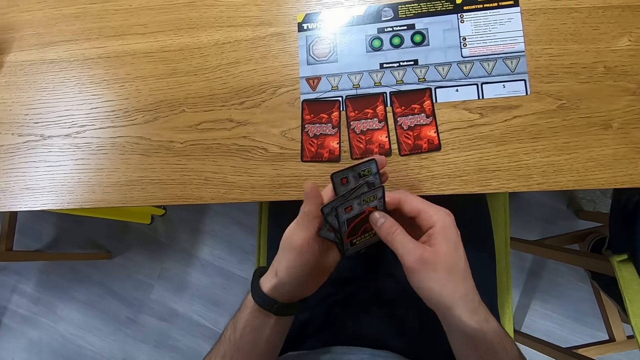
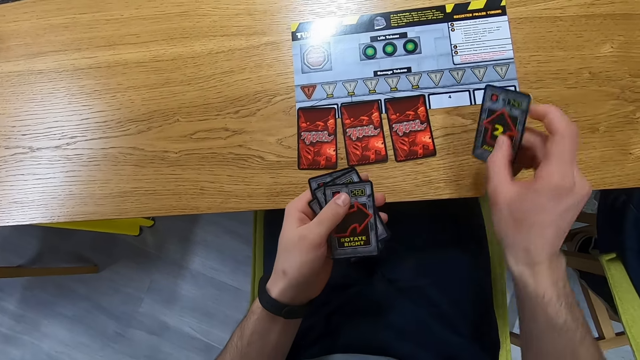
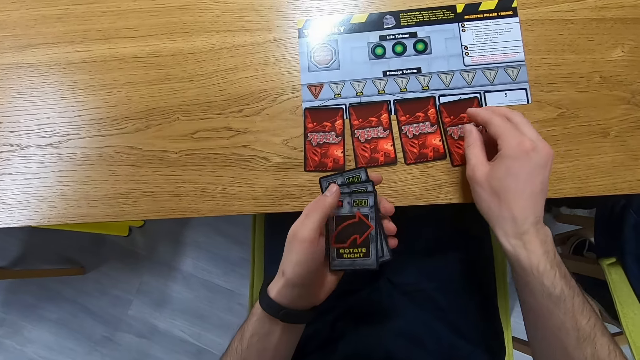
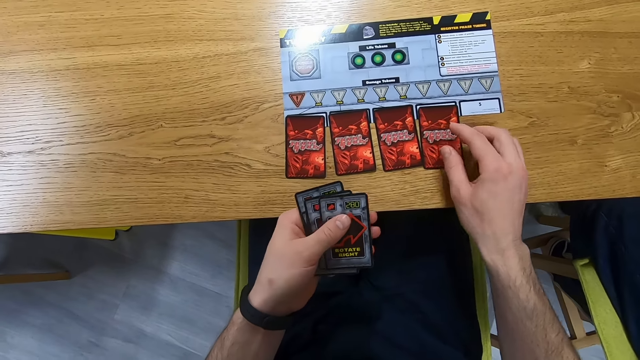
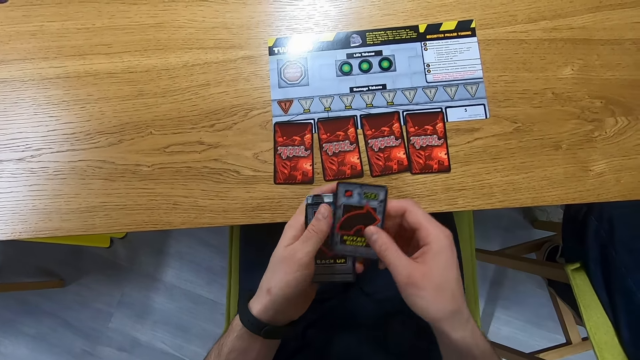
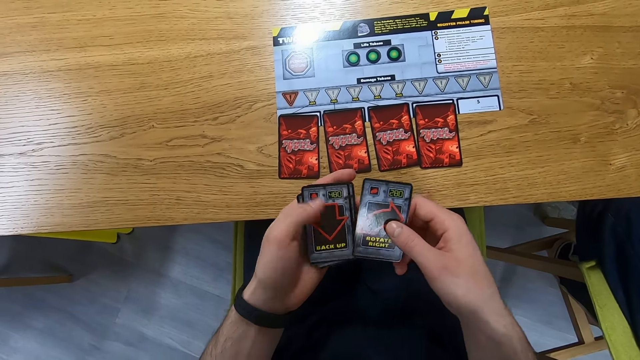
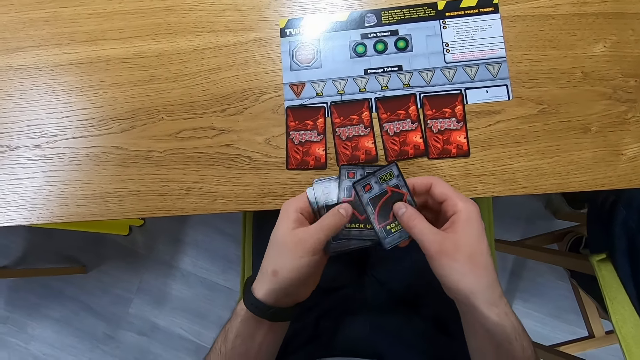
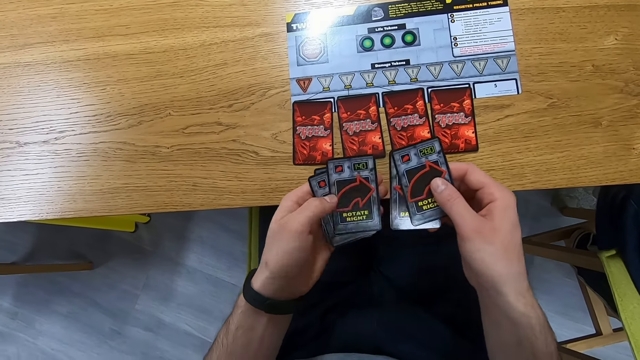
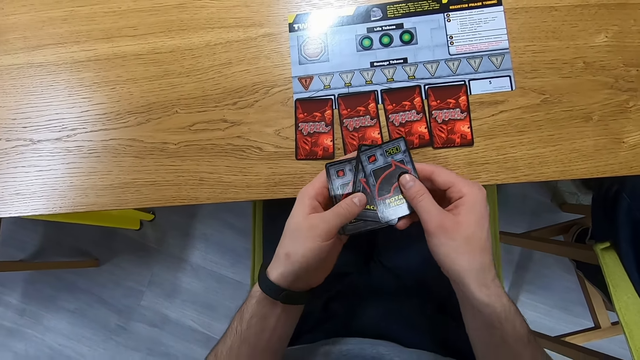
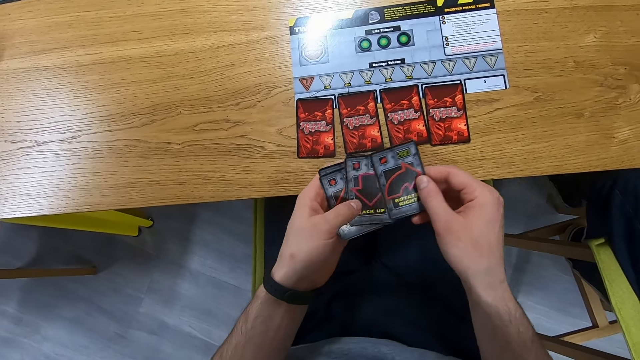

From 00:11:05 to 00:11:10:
The camera wearer arranges the cards on the table. They place the cards on the table. They reshuffle the cards.

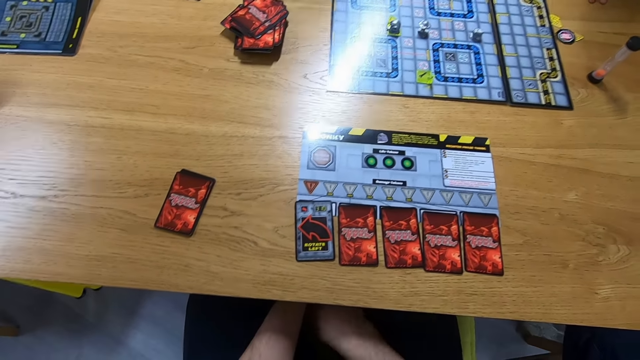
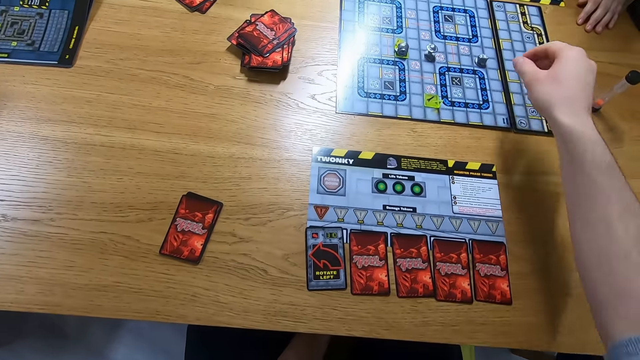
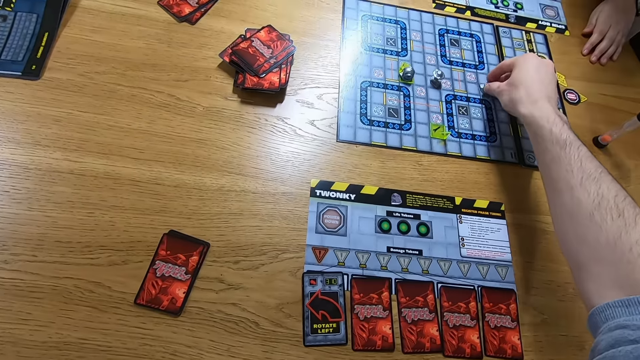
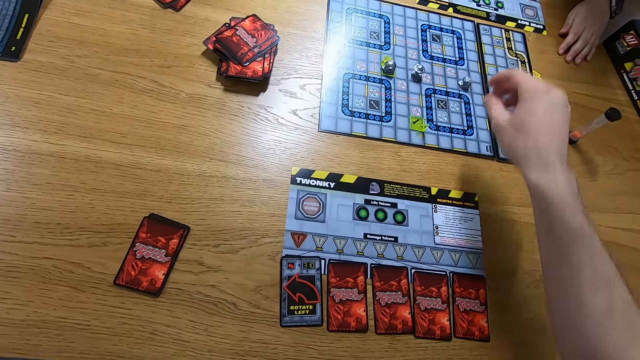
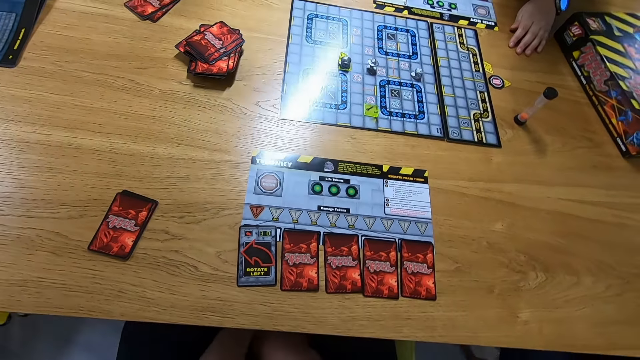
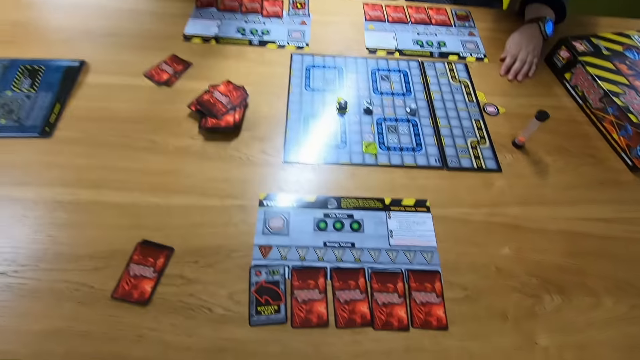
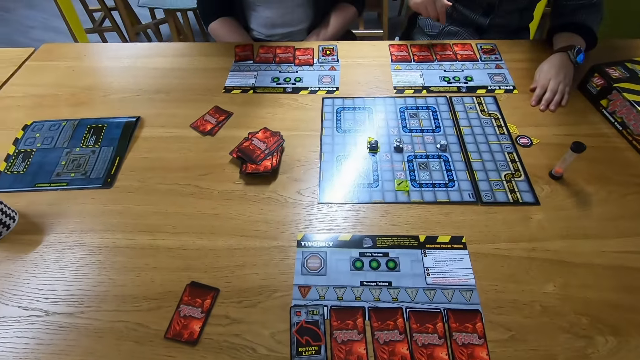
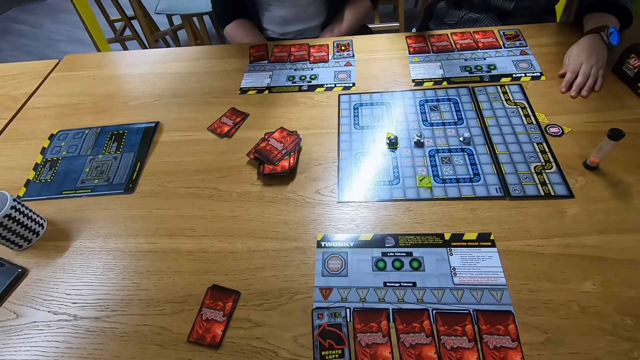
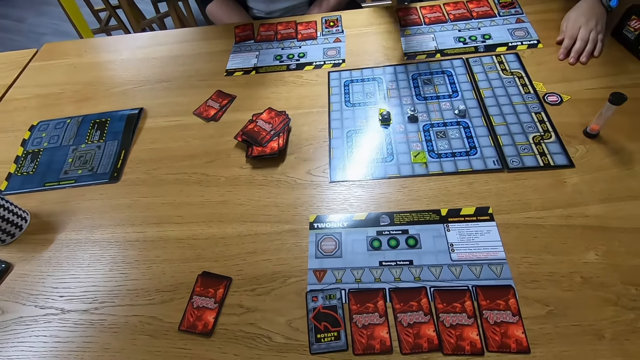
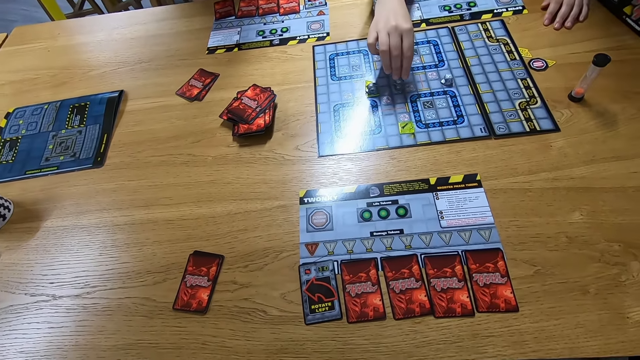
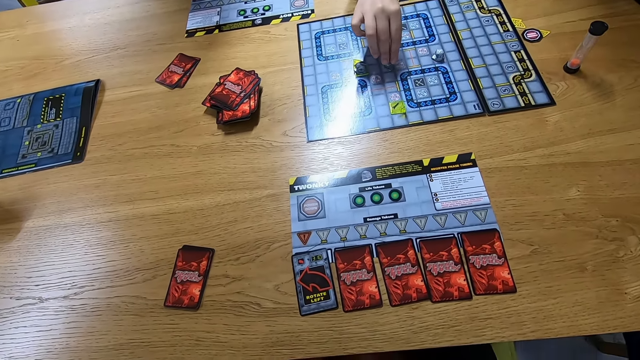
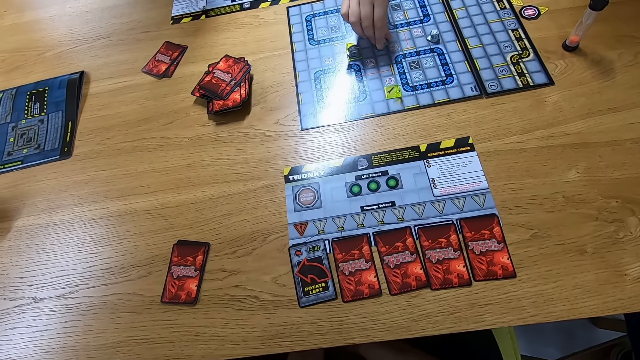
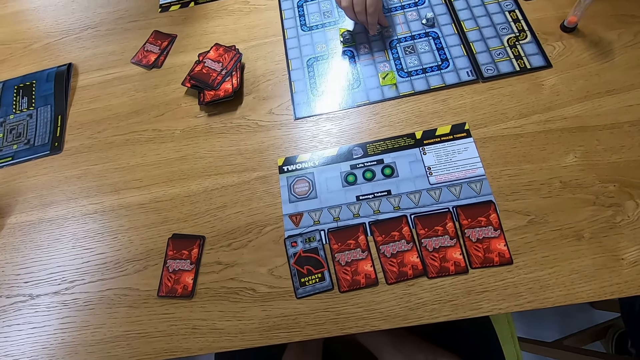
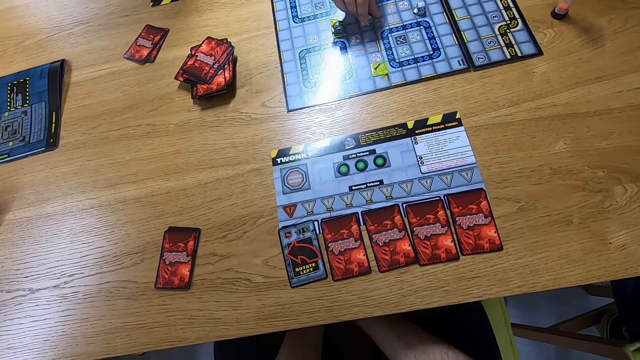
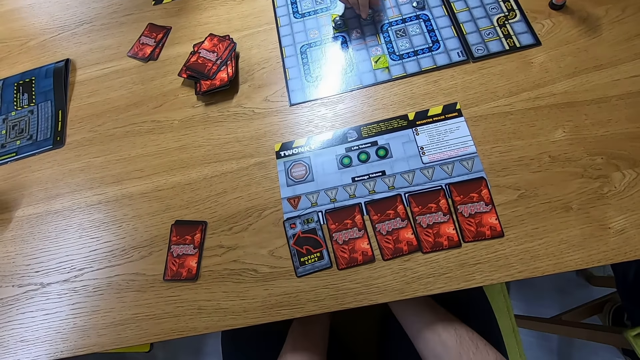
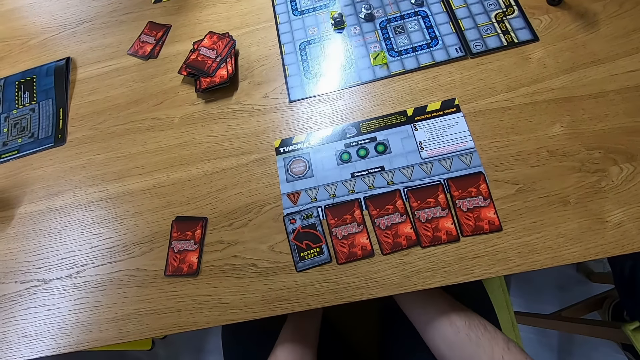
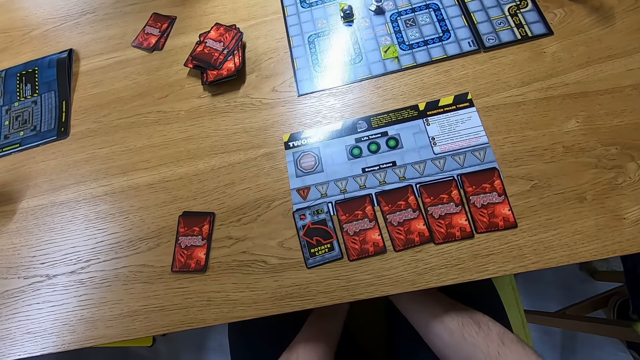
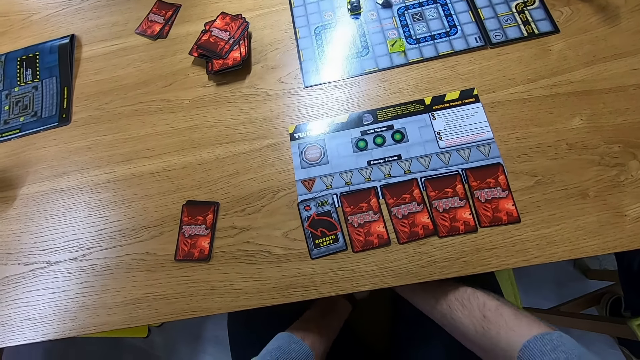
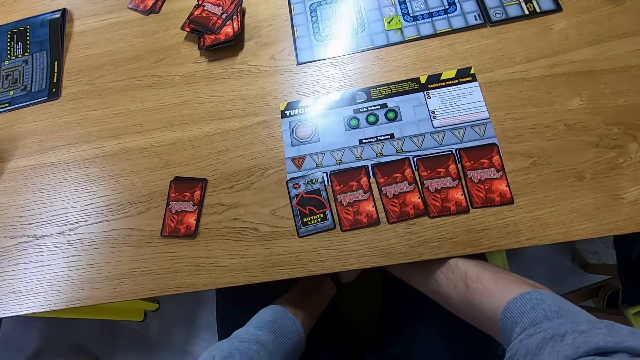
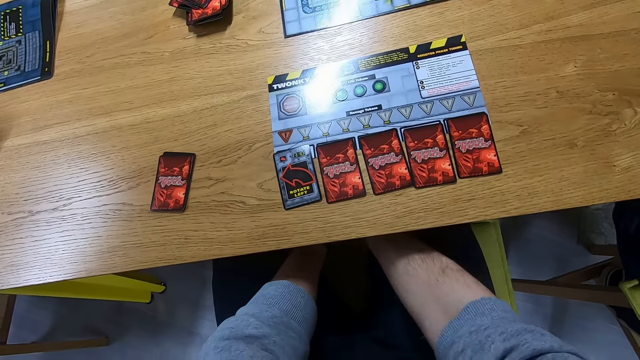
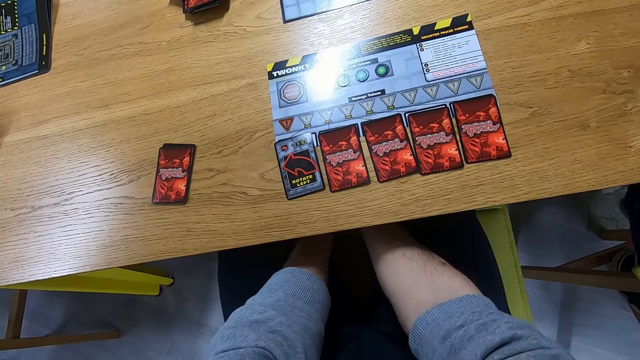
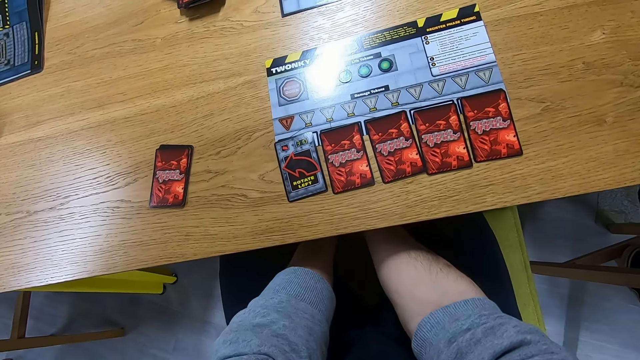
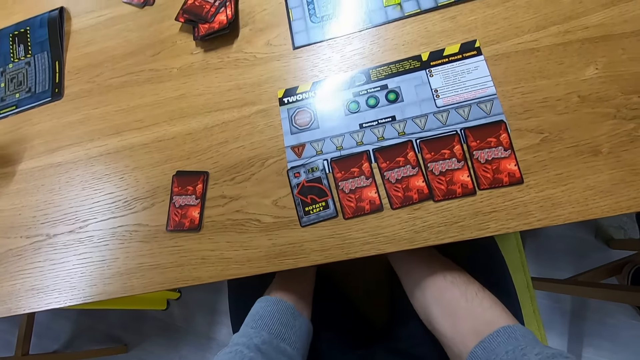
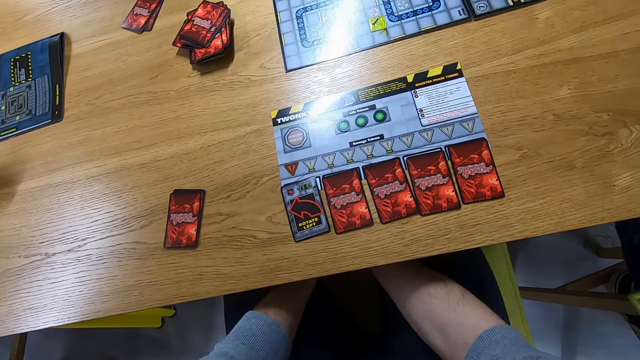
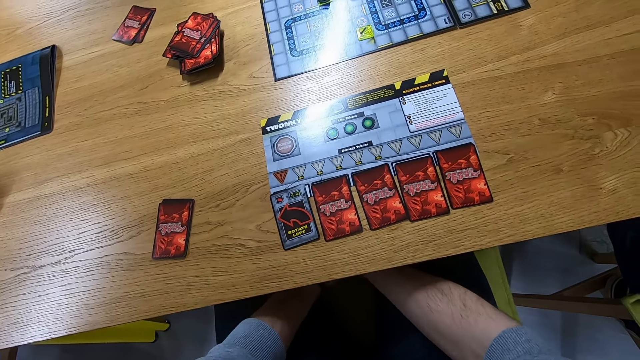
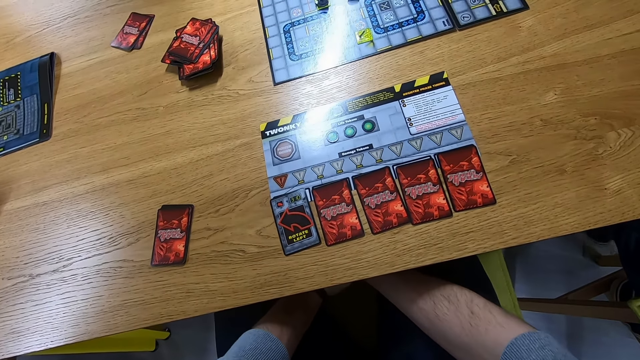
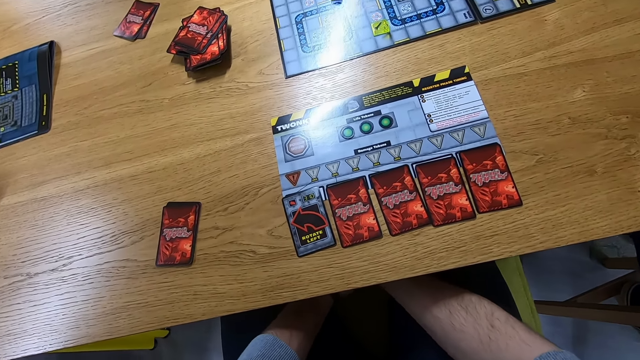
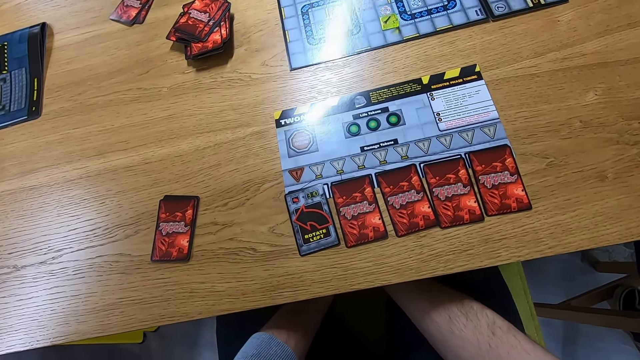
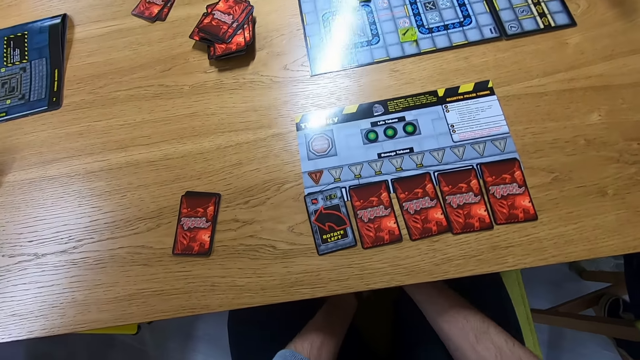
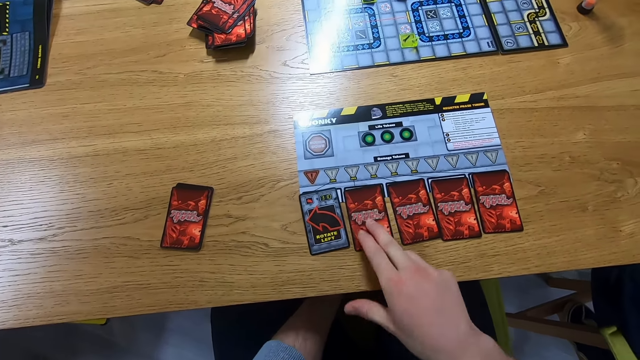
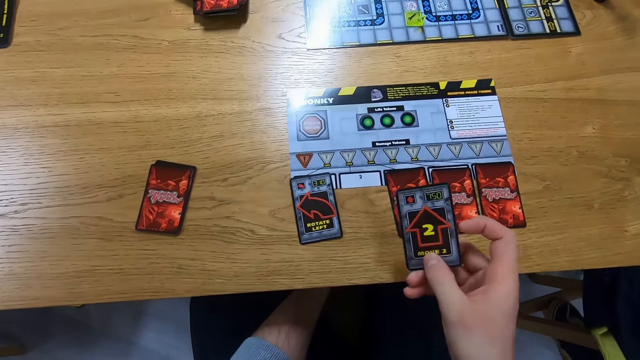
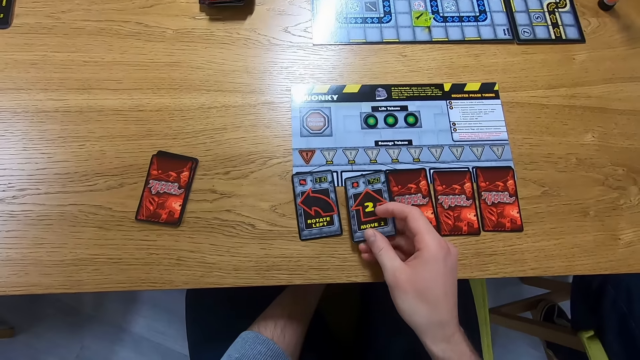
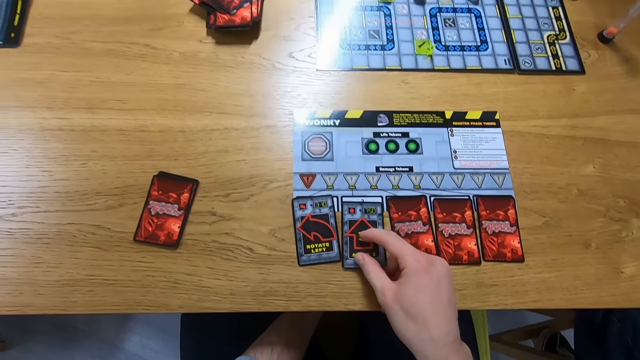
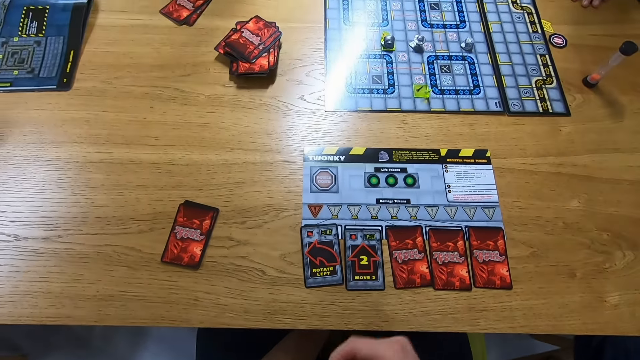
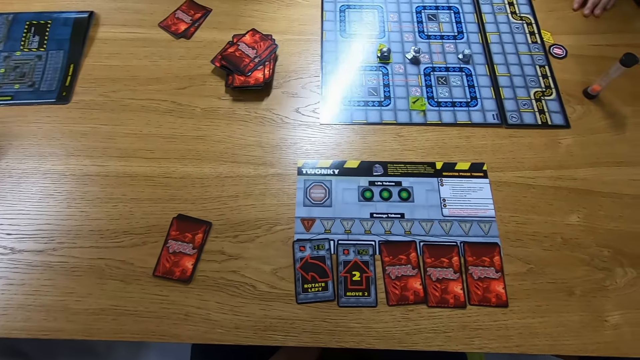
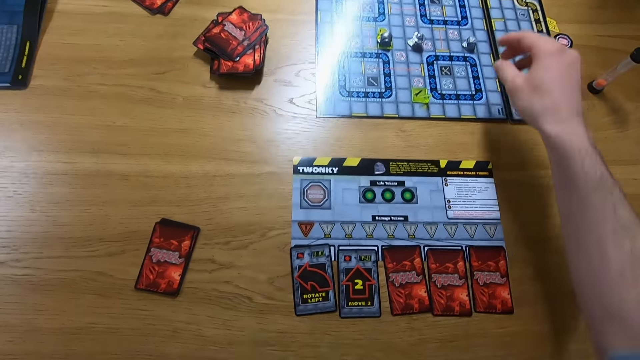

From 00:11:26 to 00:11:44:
The camera wearer plays the Robo Rally game. A man plays the Robo Rally game. The camera wearer places the card on the table.
